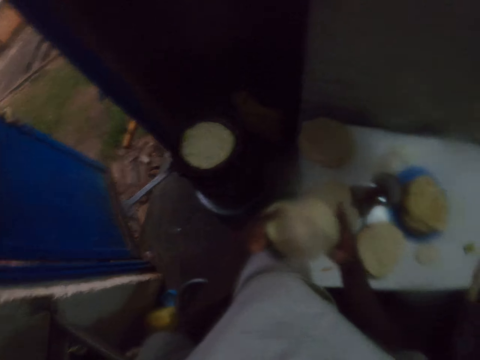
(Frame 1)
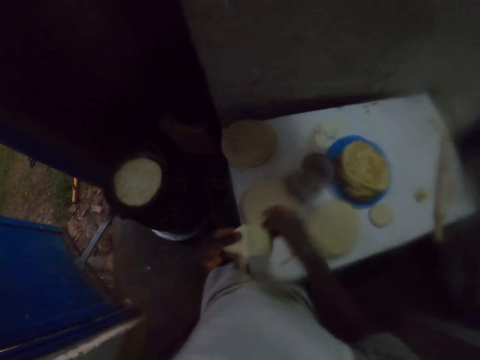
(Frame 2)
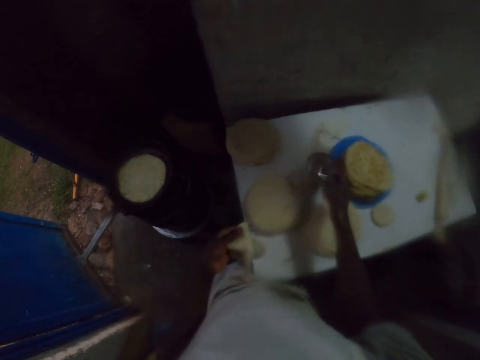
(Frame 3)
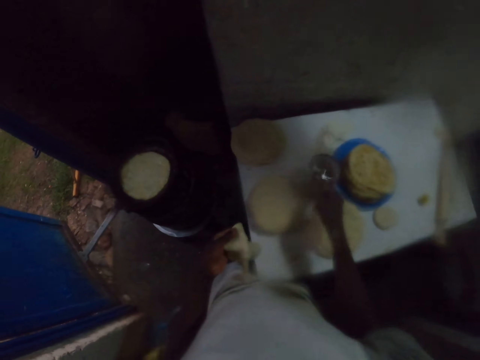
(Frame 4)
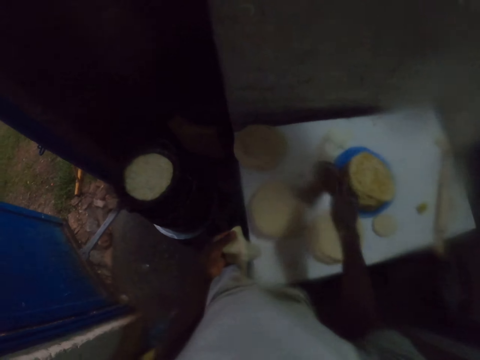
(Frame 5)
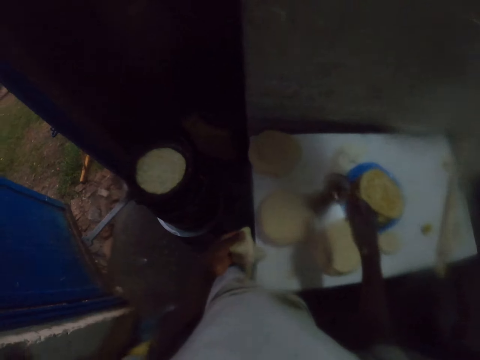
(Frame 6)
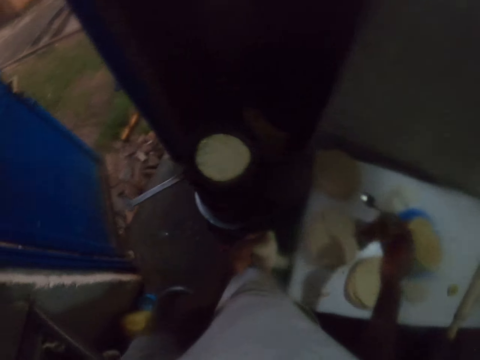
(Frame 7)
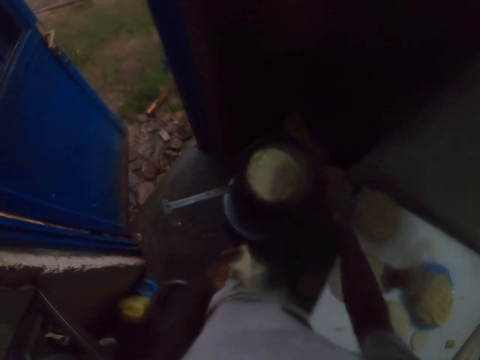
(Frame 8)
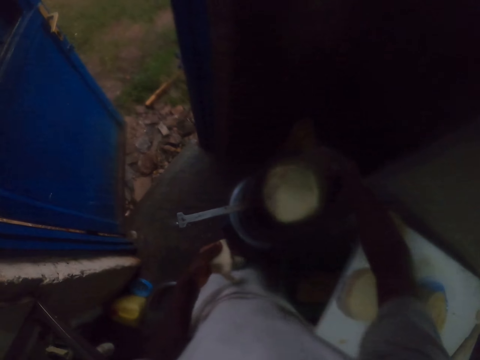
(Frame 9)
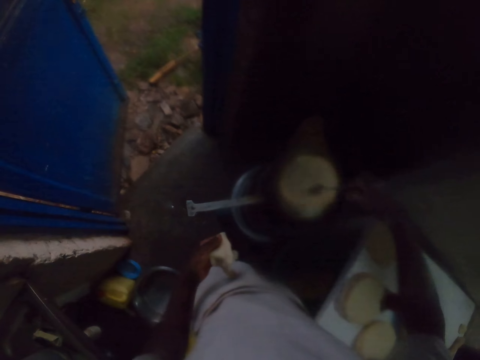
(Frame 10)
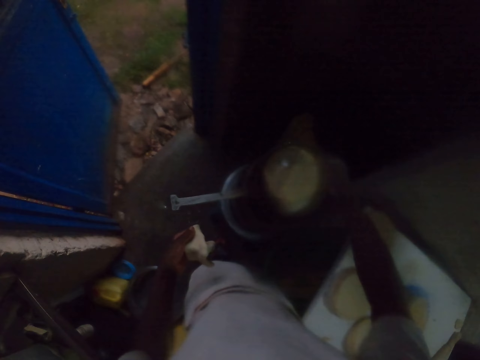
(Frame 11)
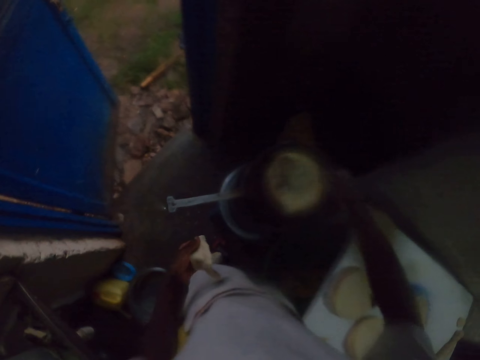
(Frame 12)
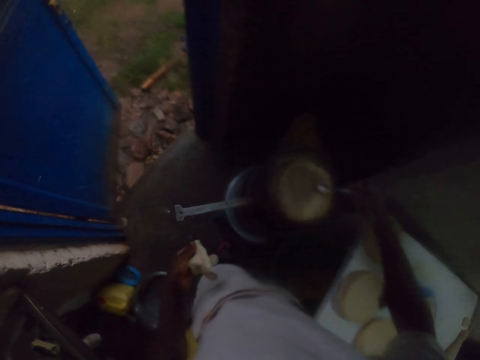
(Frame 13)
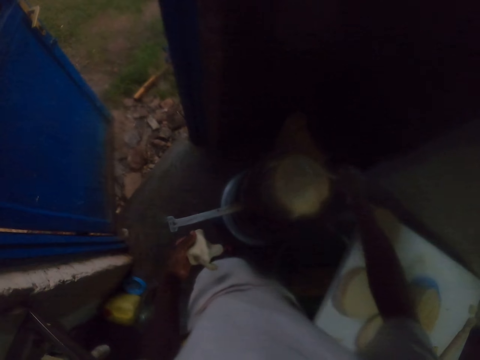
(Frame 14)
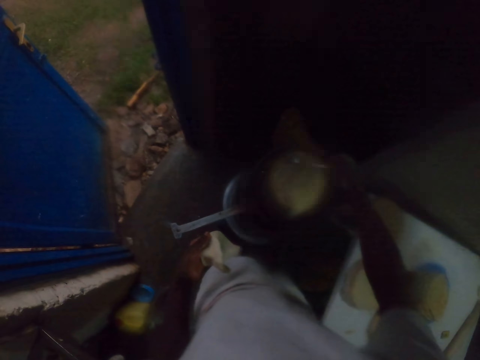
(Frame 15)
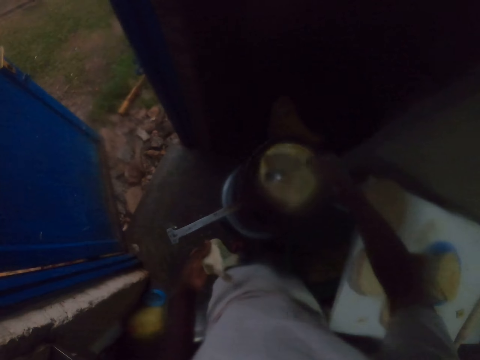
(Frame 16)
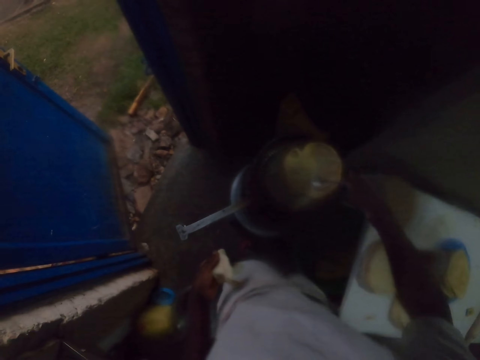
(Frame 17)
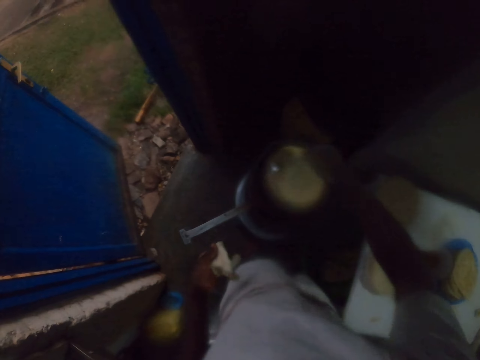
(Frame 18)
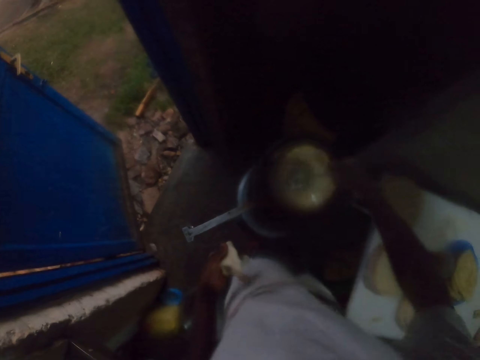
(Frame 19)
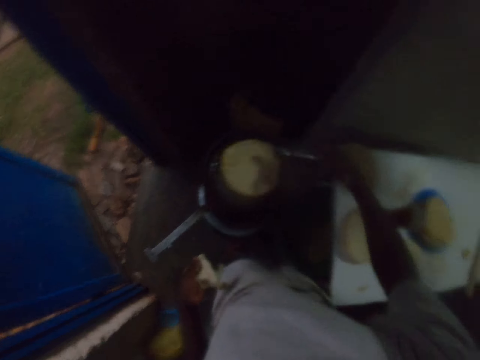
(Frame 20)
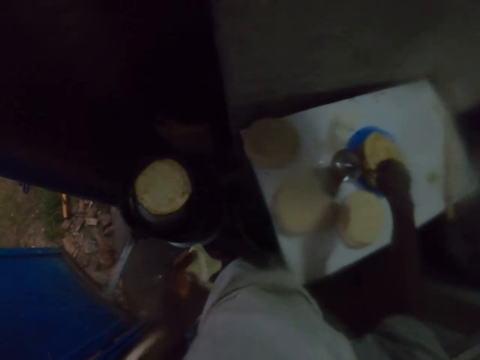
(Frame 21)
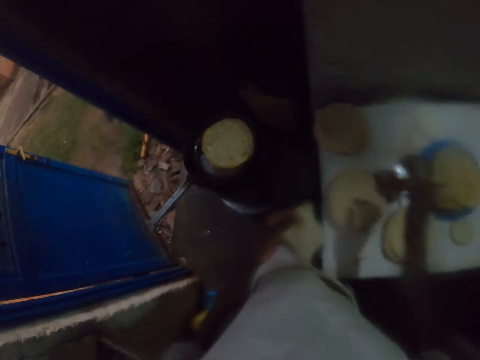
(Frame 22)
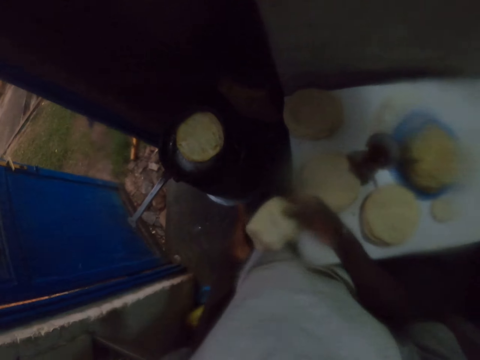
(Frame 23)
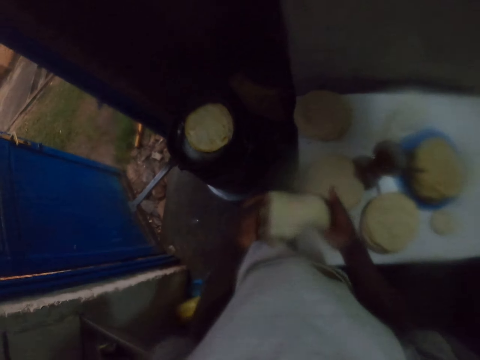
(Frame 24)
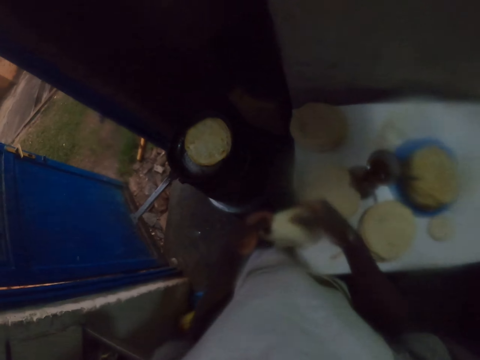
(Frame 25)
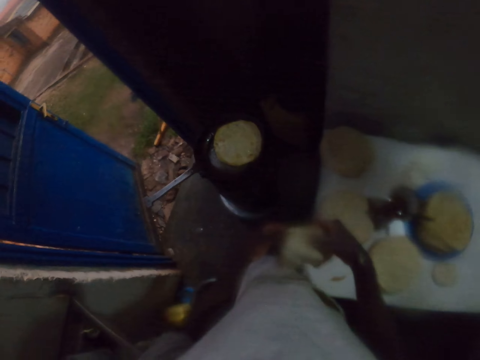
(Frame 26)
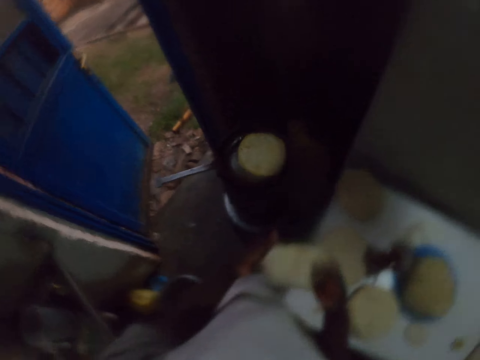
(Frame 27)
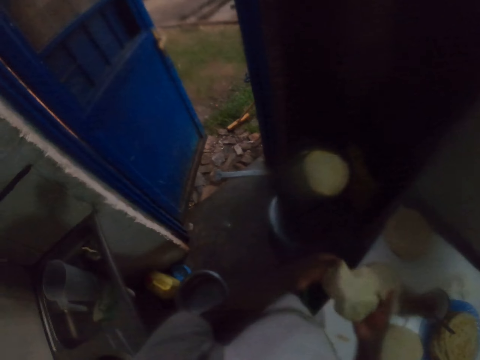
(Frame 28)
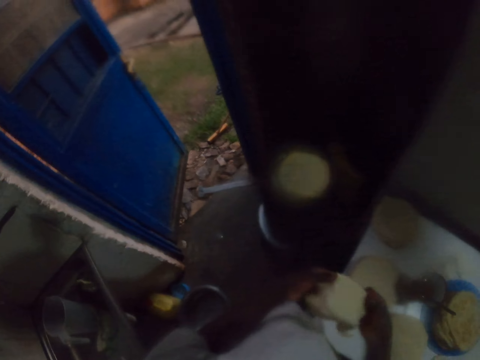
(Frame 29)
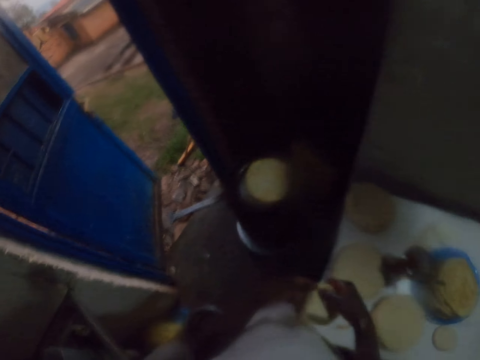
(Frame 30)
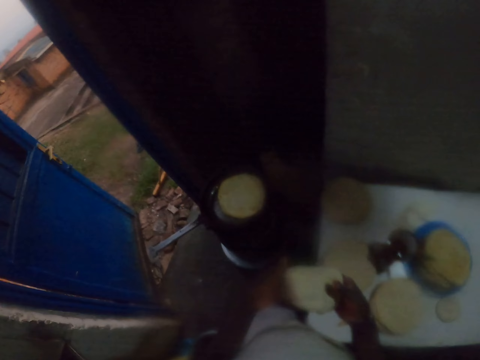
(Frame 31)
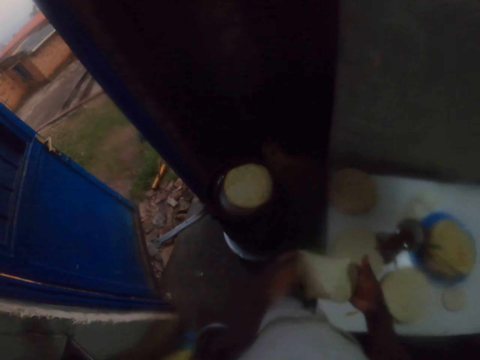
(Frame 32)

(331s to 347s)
The camera wearer scoops cooking oil from a cup. He pours the cooking oil on a pan. He spins a chapati on the pan with a spoon. He puts the spoon in the cup with cooking oil. He holds an uncooked chapati with both hands and spins the uncooked chapati with both his hands. He looks around.

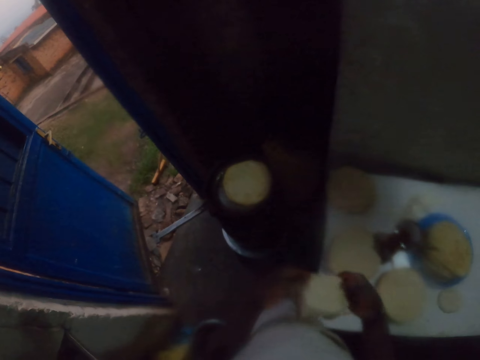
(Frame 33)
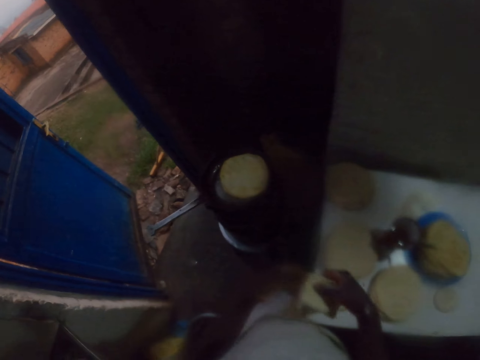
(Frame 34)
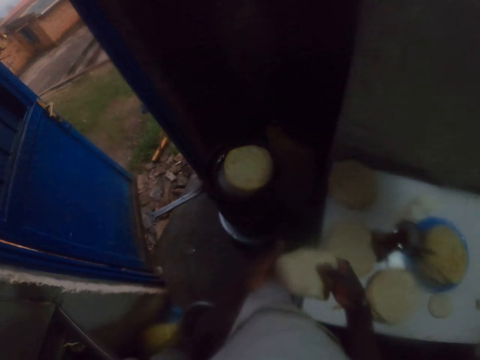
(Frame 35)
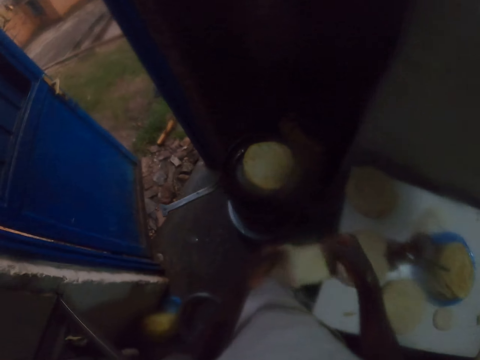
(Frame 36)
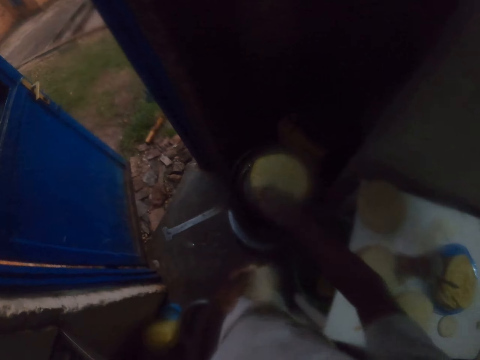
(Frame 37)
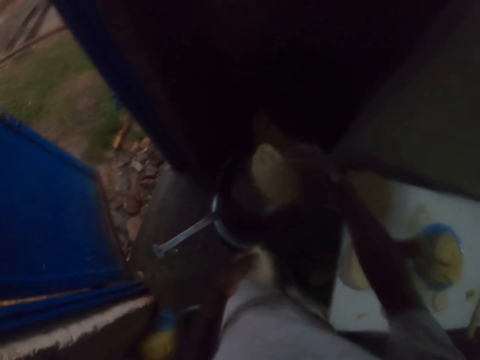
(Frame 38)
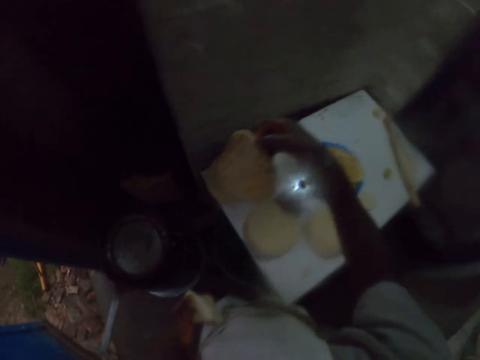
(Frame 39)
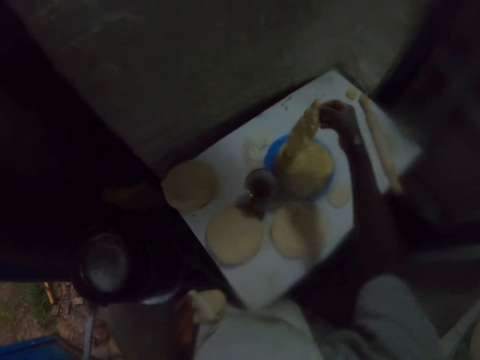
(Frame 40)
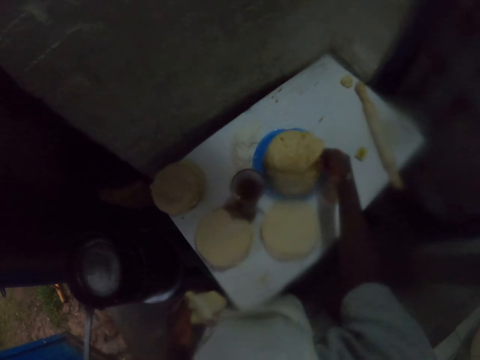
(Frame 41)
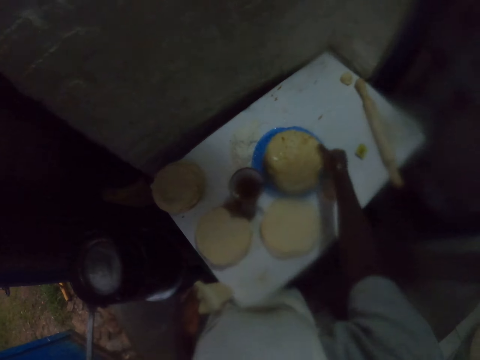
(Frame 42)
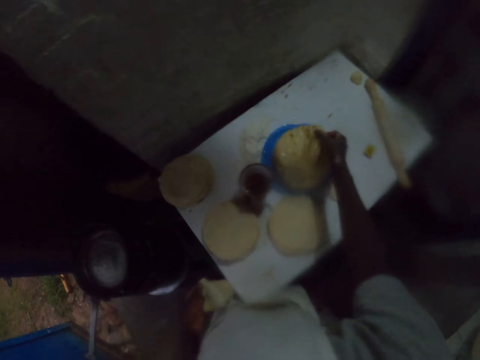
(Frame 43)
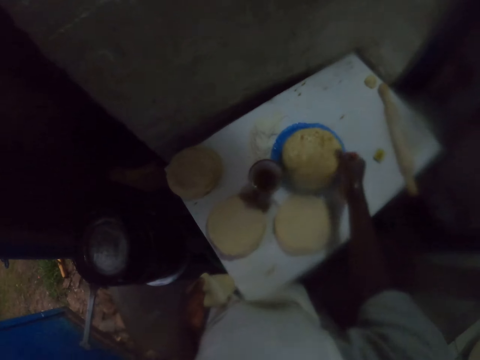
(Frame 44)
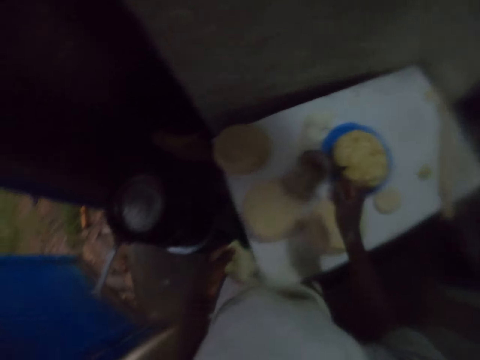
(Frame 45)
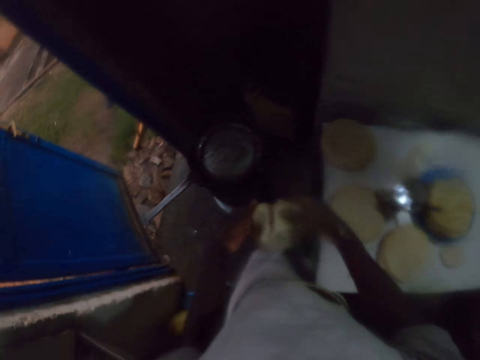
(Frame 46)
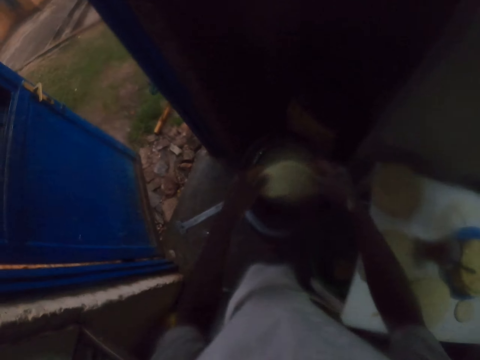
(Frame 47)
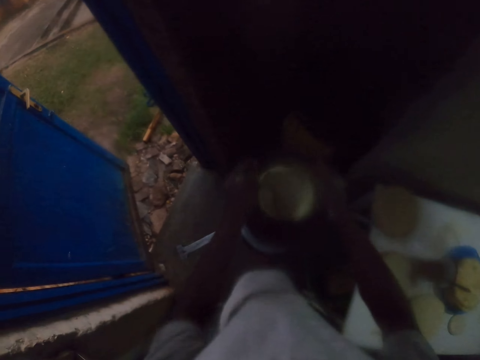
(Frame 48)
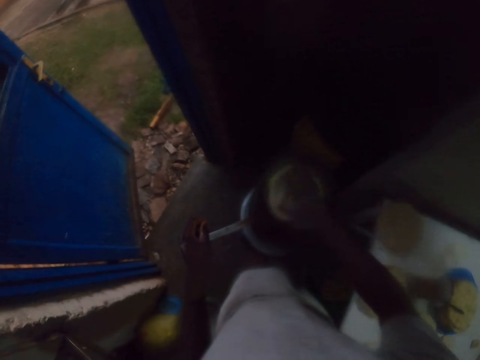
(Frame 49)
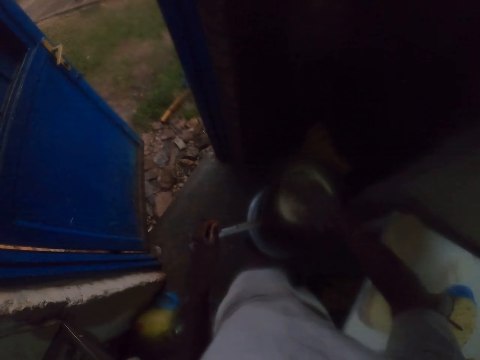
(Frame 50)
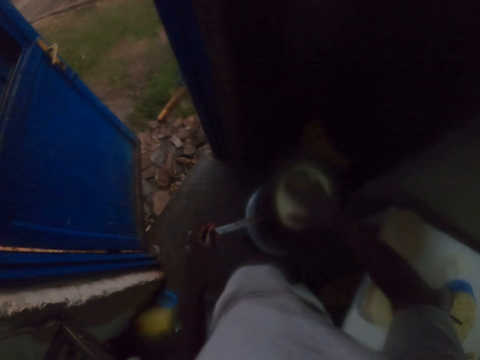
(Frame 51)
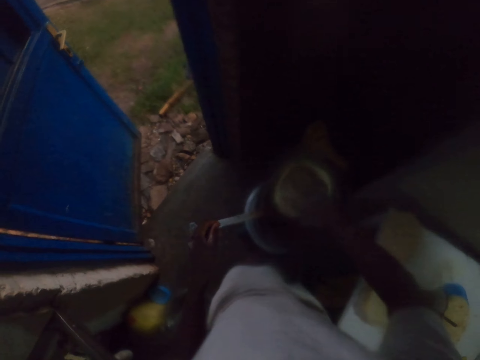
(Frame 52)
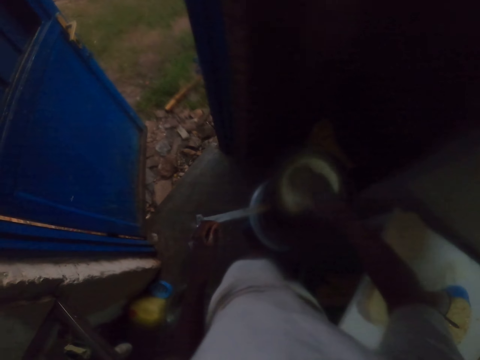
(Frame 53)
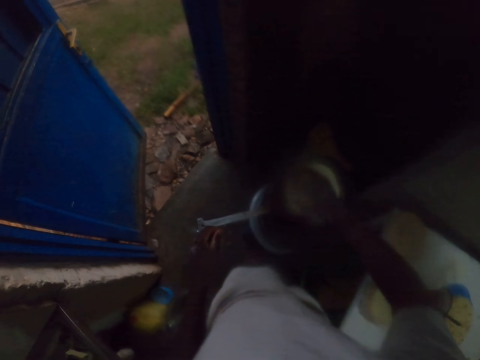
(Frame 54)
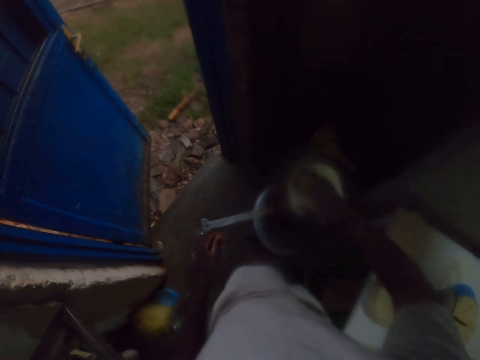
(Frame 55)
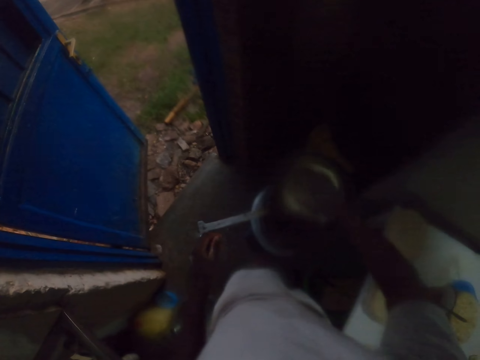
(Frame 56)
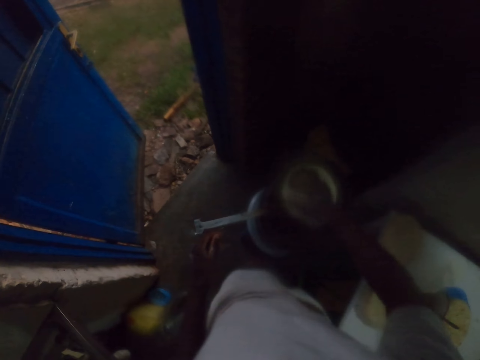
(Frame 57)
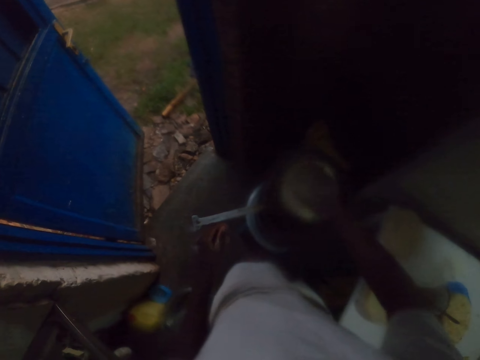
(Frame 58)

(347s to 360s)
The camera wearer lifts a cooked chapati from a pan. He puts the chapati on a table with his right hand. He holds an uncooked chapati with both hands and puts the uncooked chapati in the pan. He spins the chapati on the pan with his right hand.
